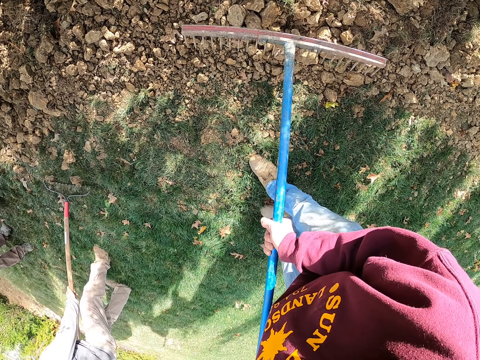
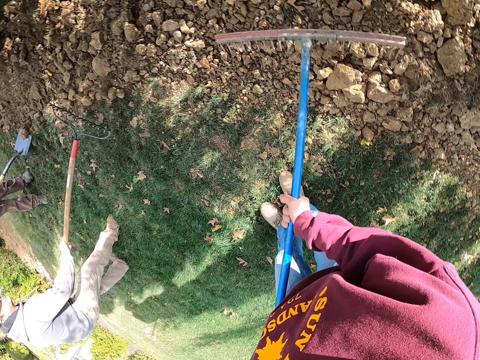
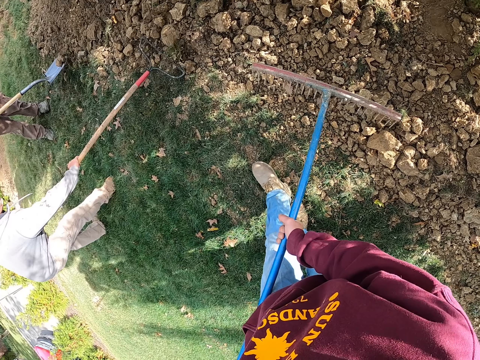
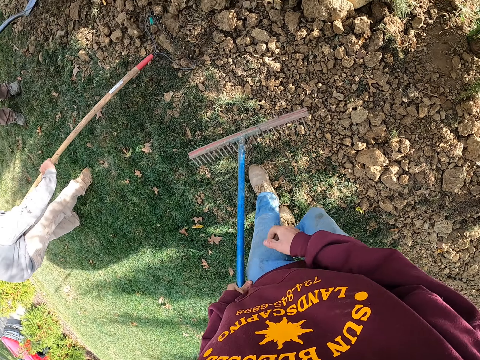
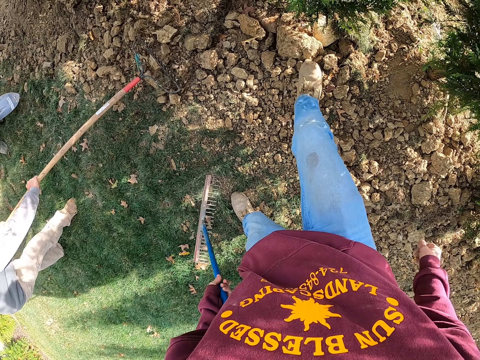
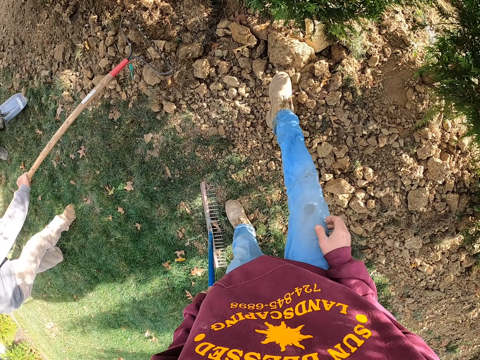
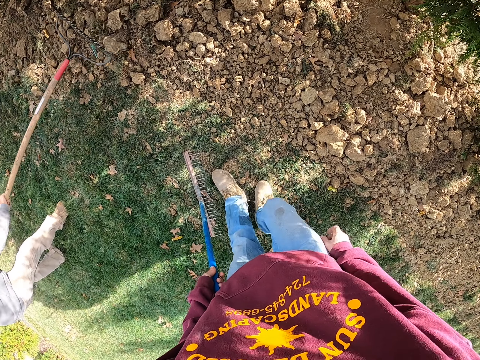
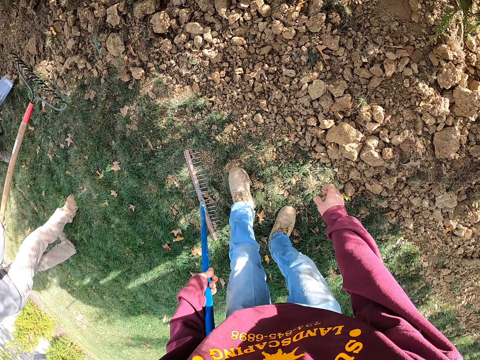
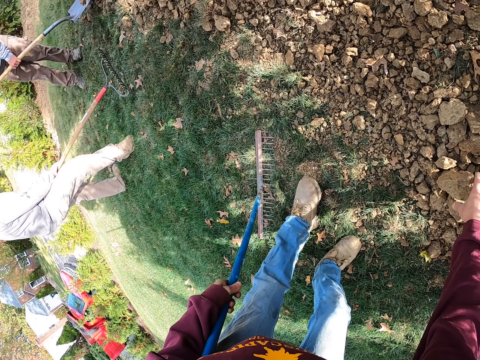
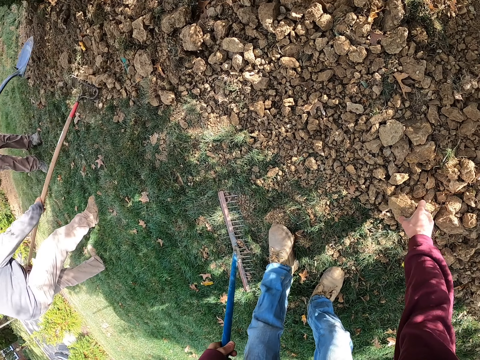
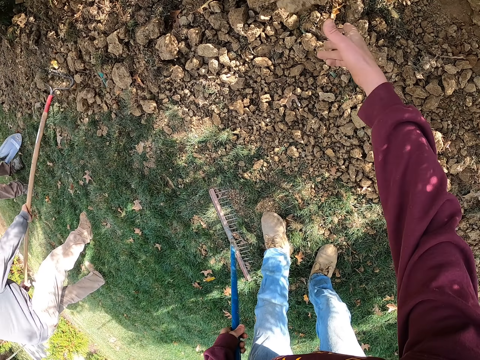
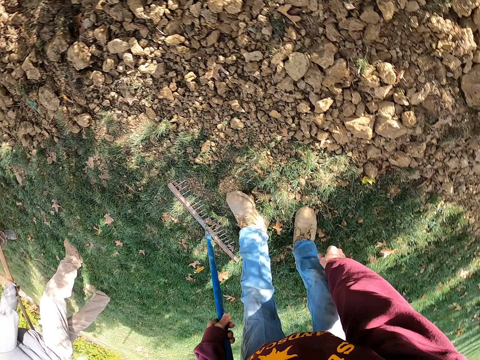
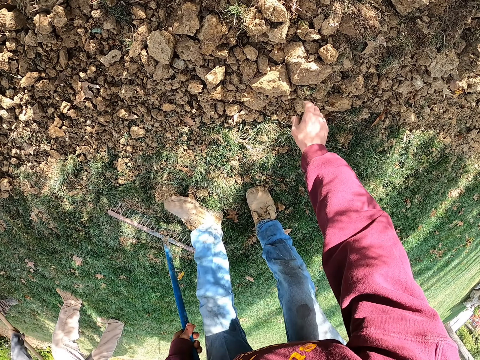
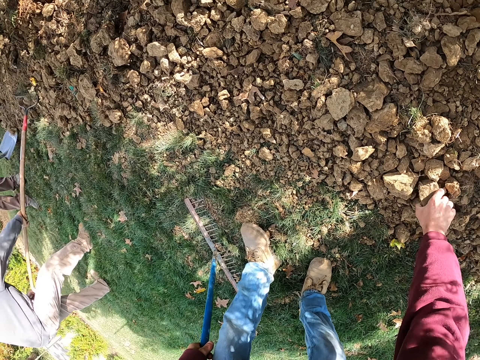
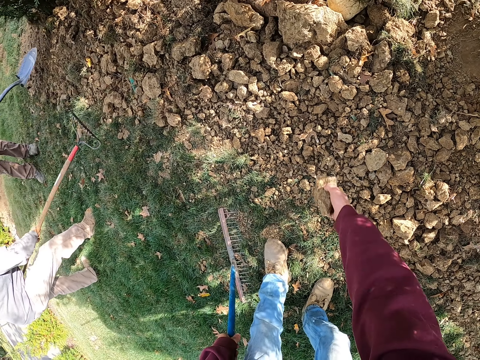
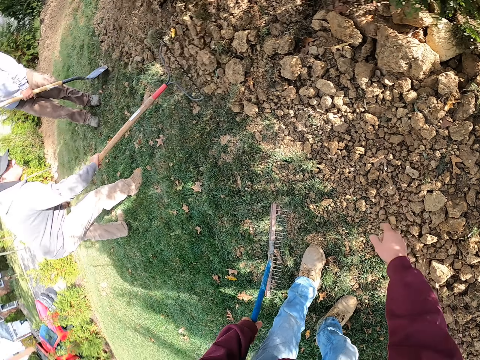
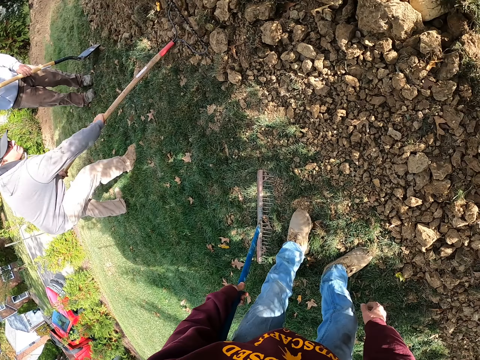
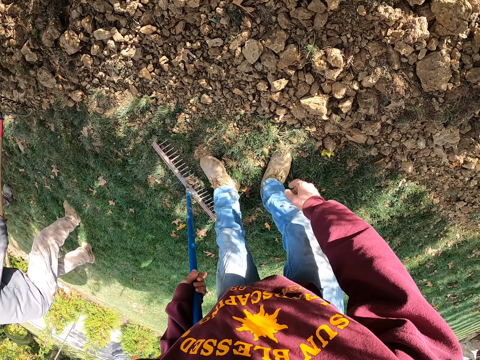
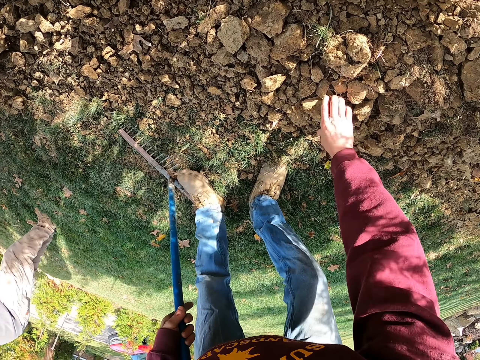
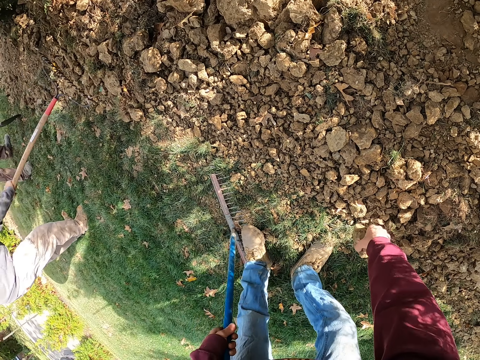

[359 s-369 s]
A man scoops soil with a shovel. Another man moves stones with a rake. The camera wearer moves around. The first man throws soil on the ground. The other man hits stones with the rake. The camera wearer crushes soil on the ground with the leg. The first man scoops stone with the shovel. The camera wearer steps on the stone. They pick a stone on the ground. The first man throws the stone on the ground. The camera wearer throws the stone on the ground. They move around. They pick a stone on the ground. The first man throws soil on the ground. The camera wearer throws the stone on the ground. They look around. They pick a stone on the ground.

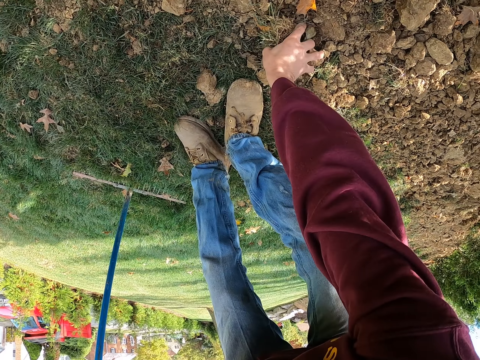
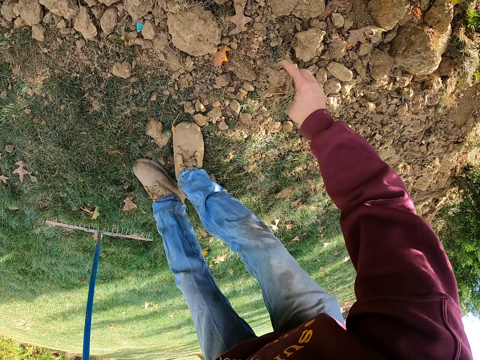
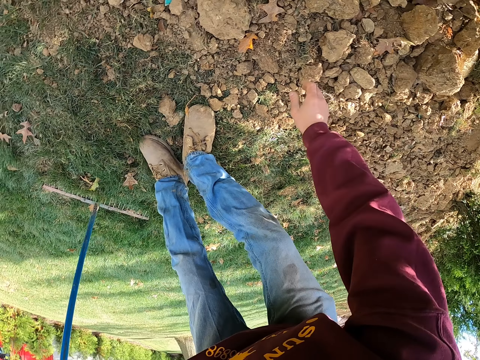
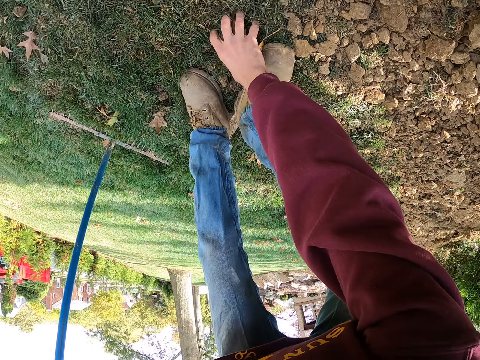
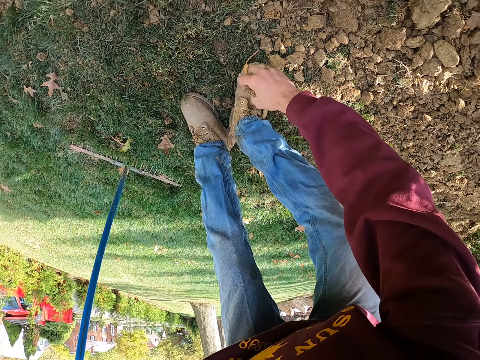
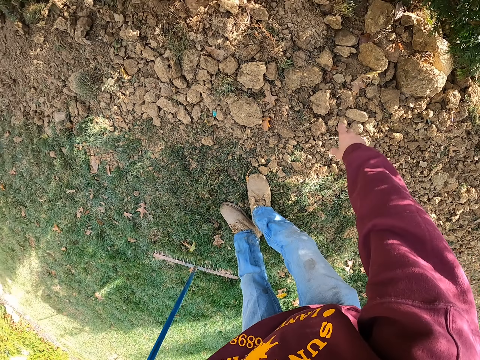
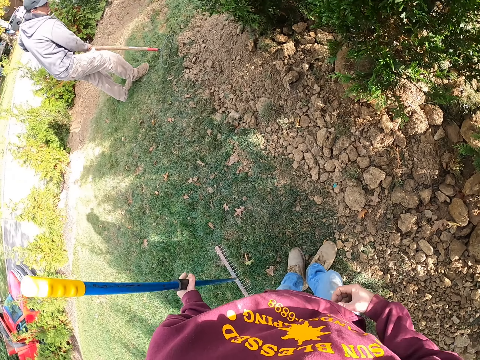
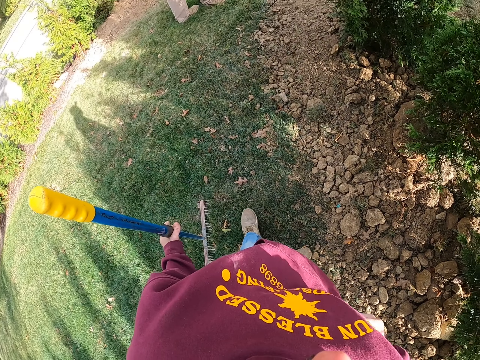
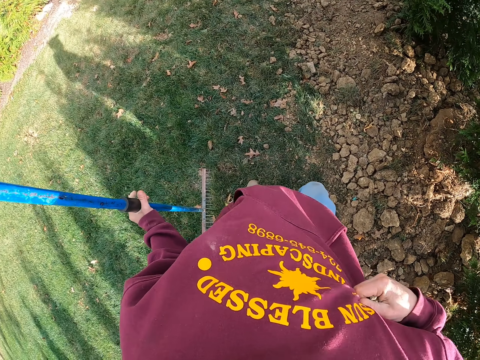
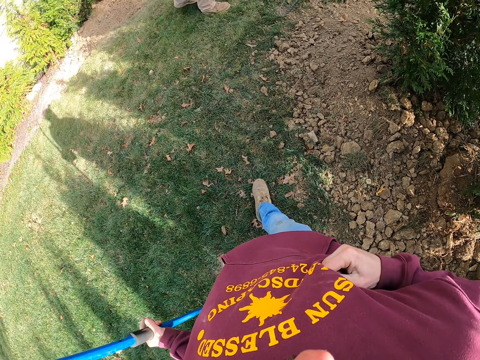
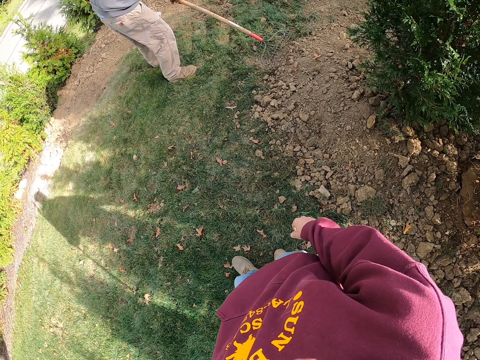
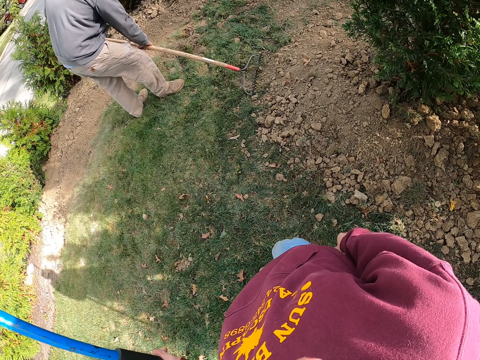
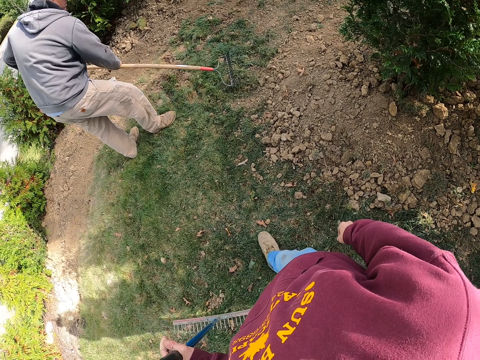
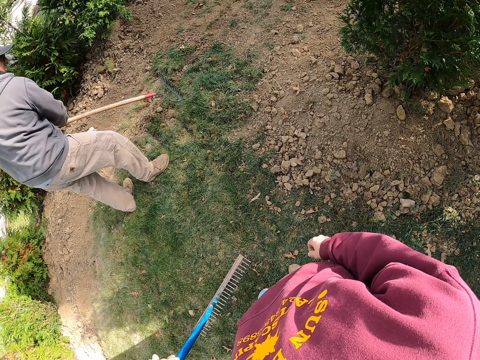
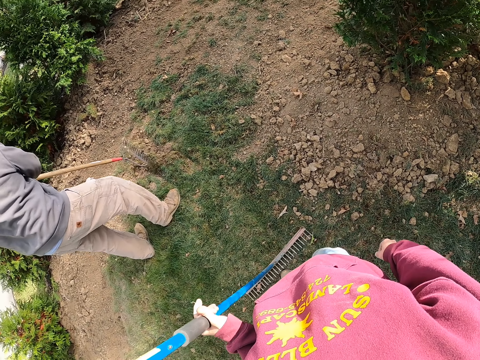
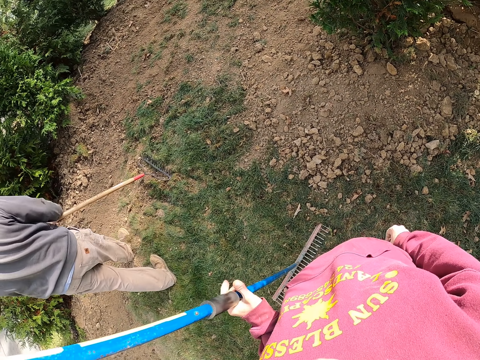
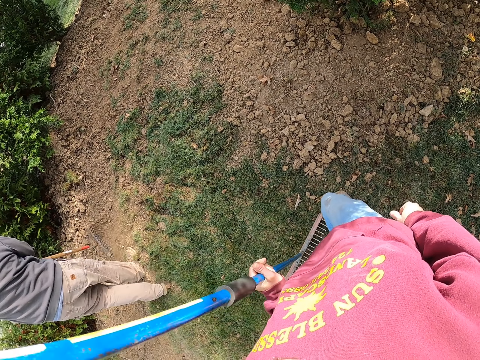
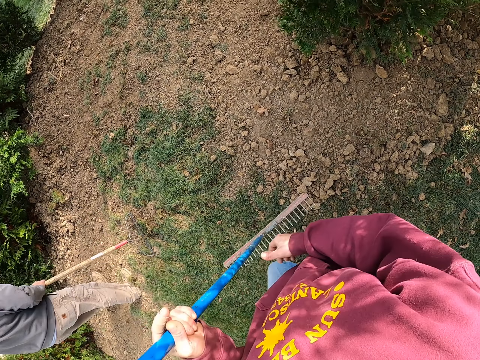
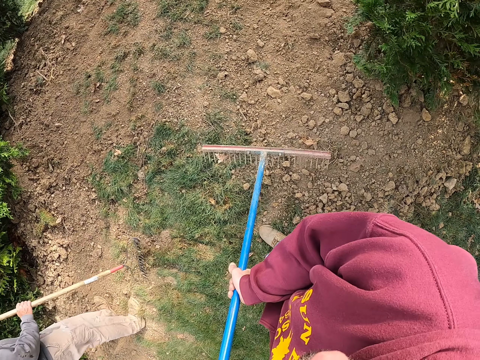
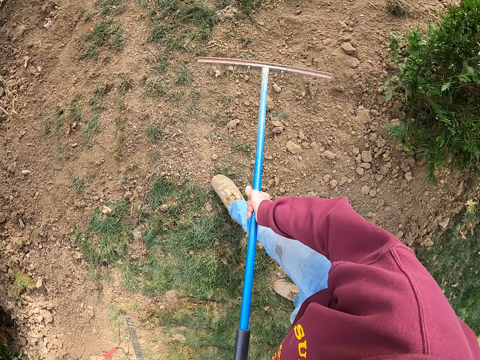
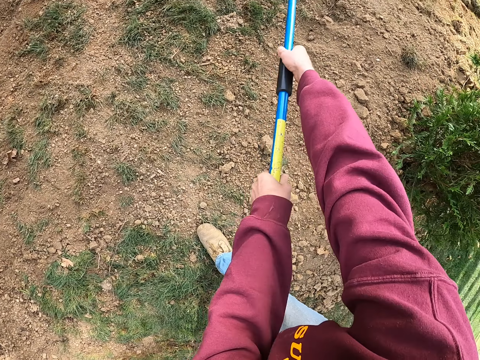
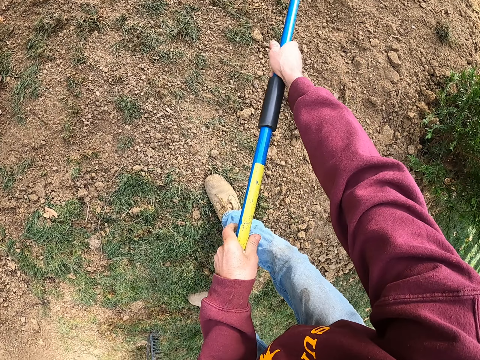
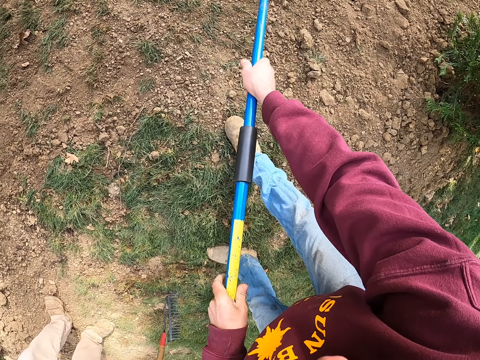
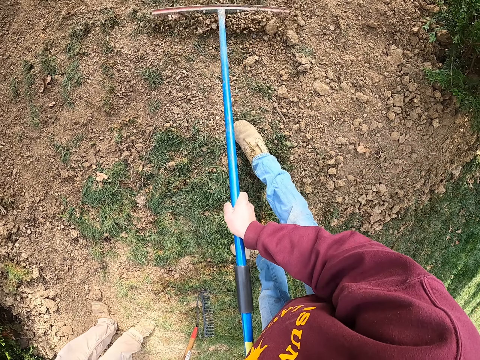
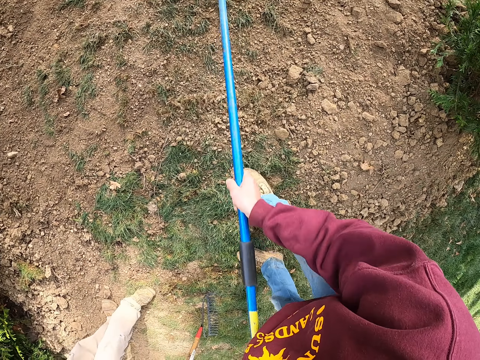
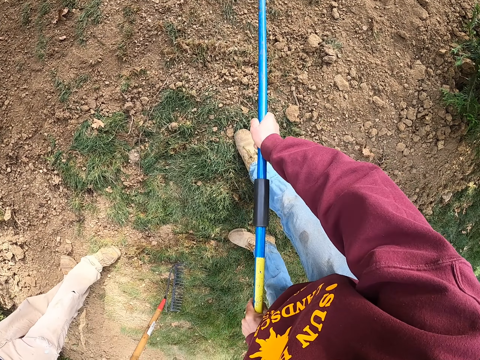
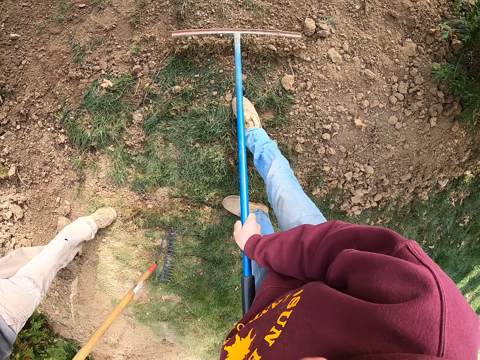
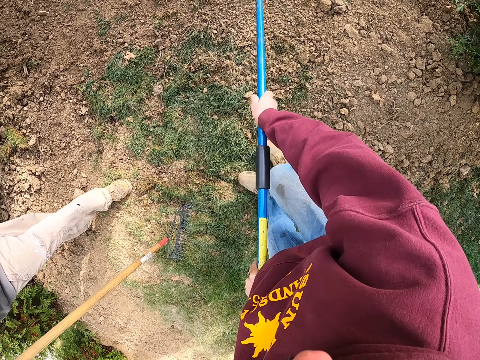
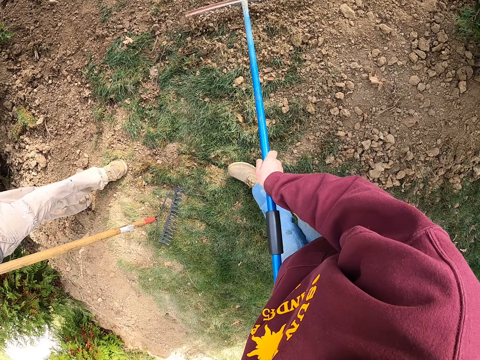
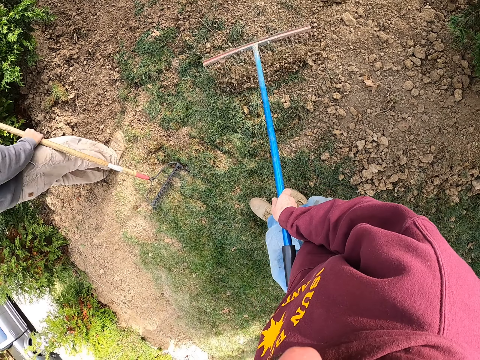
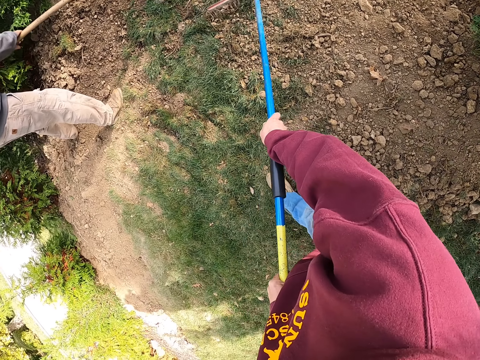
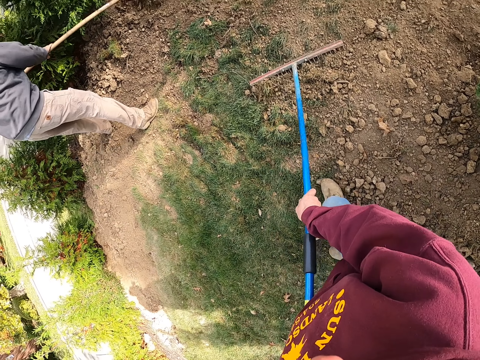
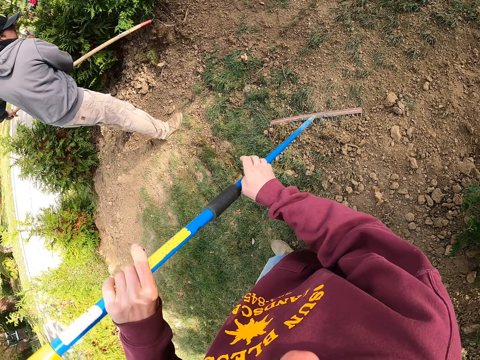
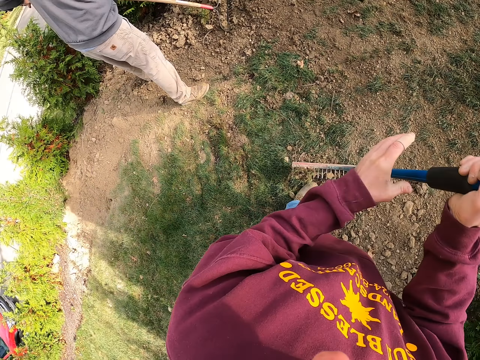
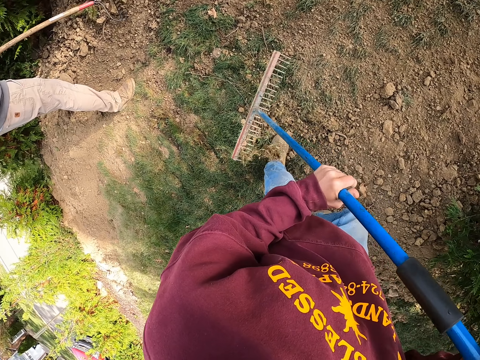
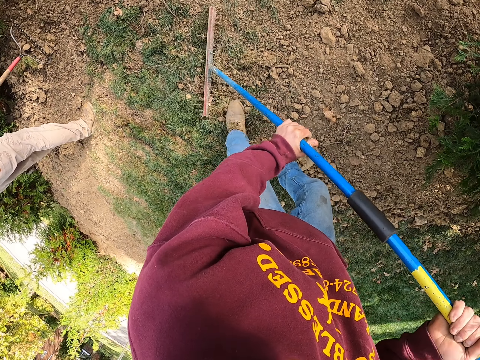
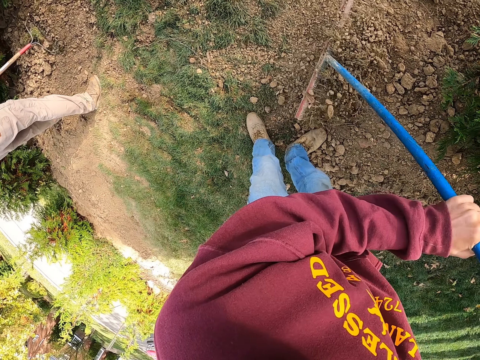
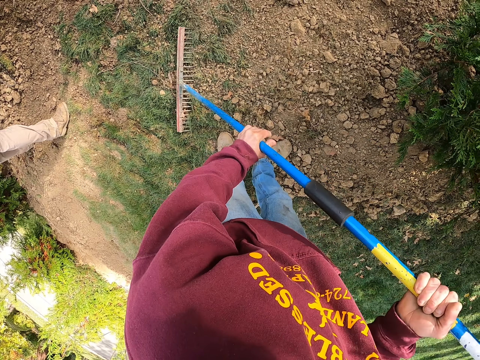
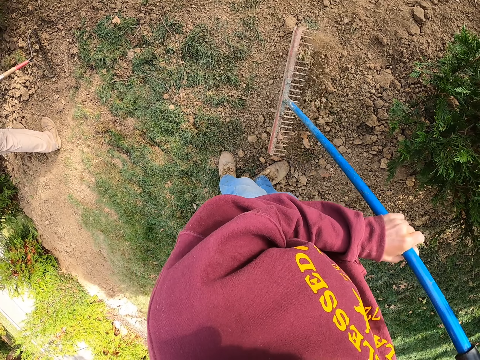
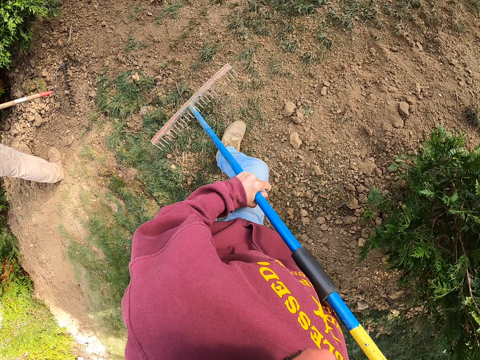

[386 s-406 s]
The camera wearer picks grass on the ground, puts the grass on the ground. He picks stones on the ground, throws the stones on the ground. He looks around. A man moves stones with a rake. The camera wearer itches his stomach. He walks around. The man moves stones with the rake. The camera wearer holds the rake. He pulls soil on the ground with the rake. He takes soil with the rake. The man moves around. He moves around again. He moves stones with the rake. The camera wearer moves the rake to the other side. He pulls soil on the ground with the rake.
